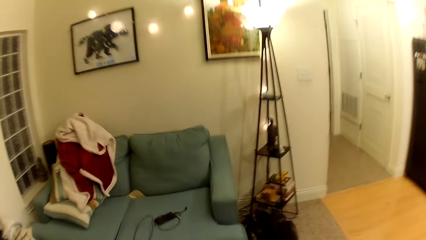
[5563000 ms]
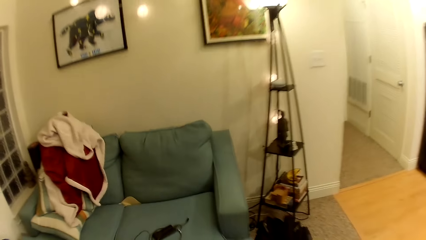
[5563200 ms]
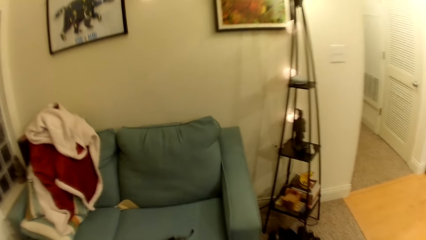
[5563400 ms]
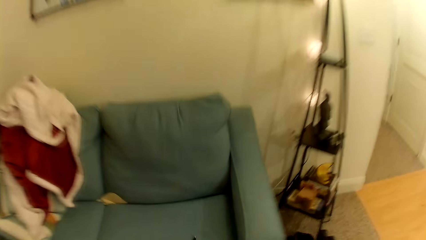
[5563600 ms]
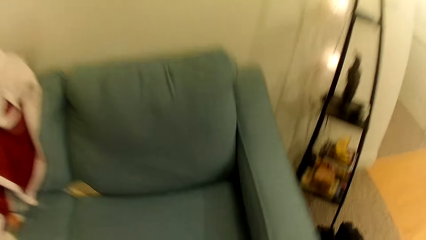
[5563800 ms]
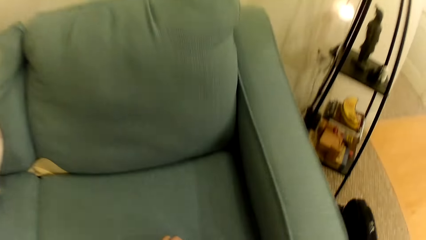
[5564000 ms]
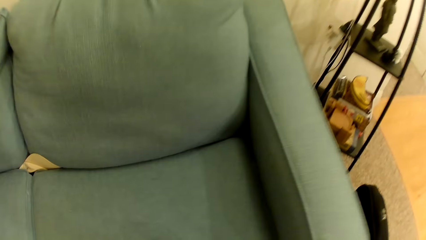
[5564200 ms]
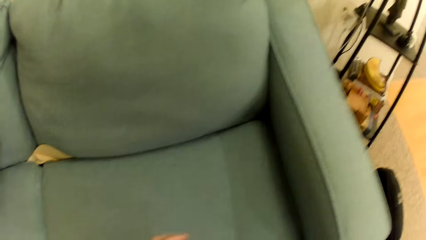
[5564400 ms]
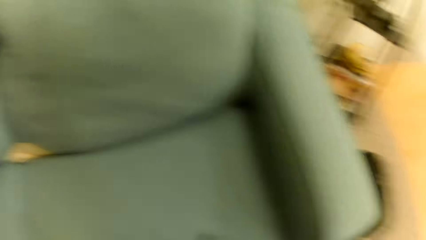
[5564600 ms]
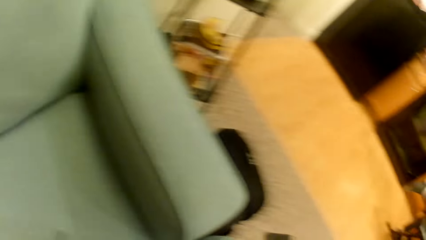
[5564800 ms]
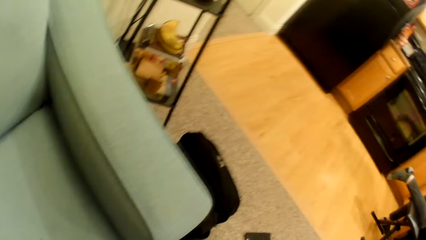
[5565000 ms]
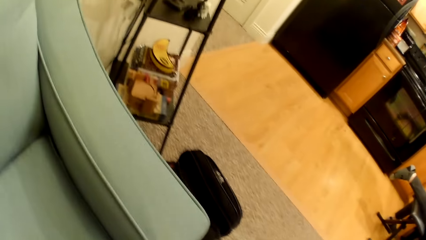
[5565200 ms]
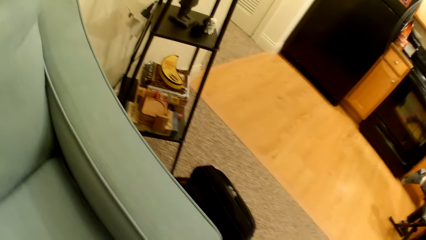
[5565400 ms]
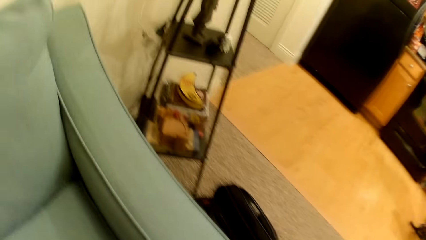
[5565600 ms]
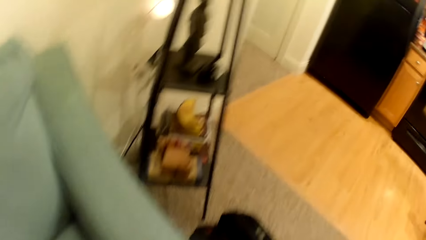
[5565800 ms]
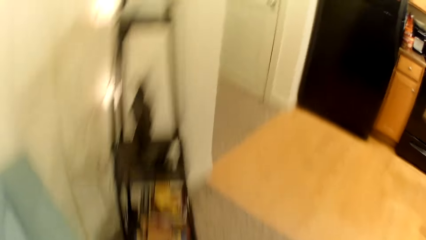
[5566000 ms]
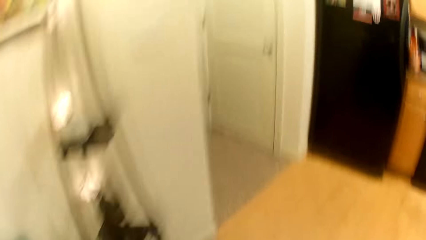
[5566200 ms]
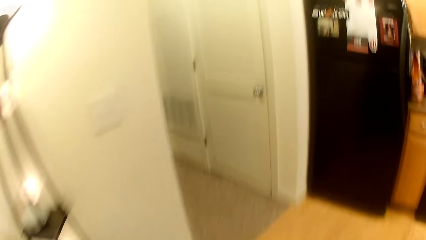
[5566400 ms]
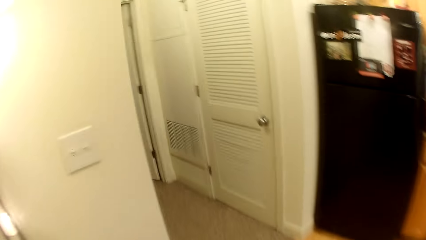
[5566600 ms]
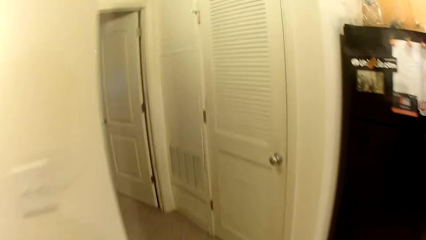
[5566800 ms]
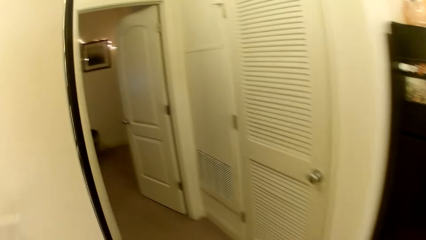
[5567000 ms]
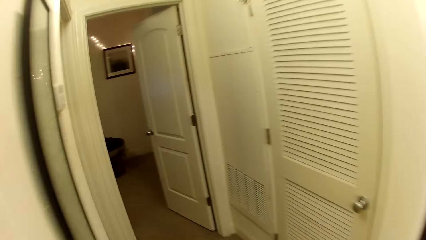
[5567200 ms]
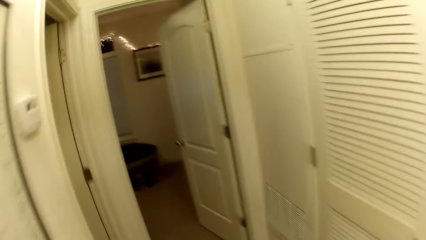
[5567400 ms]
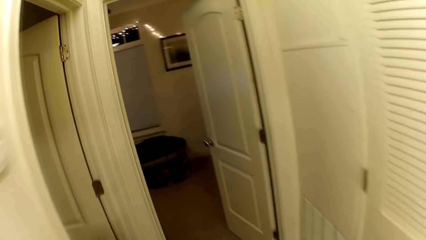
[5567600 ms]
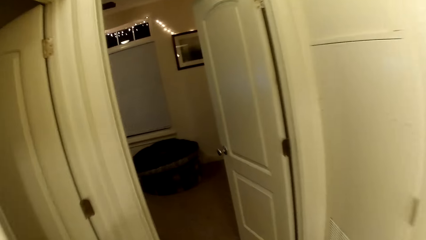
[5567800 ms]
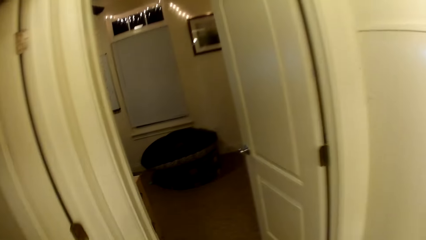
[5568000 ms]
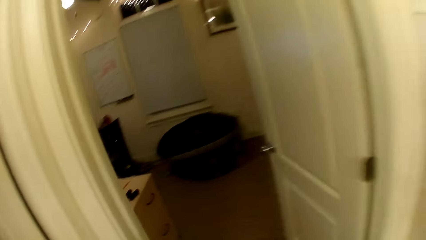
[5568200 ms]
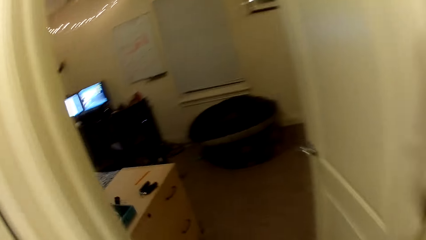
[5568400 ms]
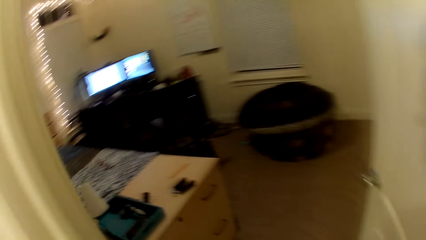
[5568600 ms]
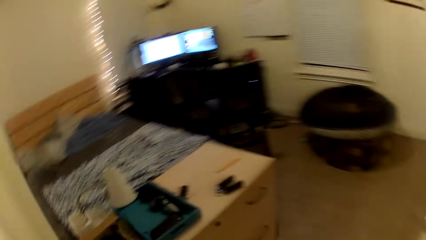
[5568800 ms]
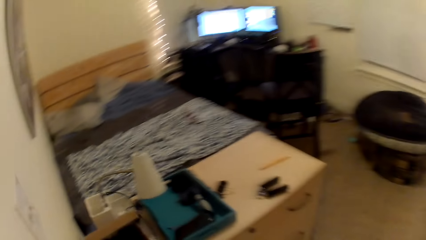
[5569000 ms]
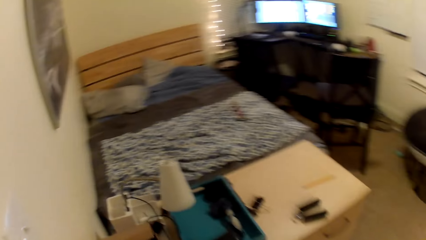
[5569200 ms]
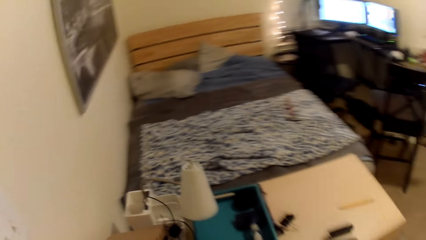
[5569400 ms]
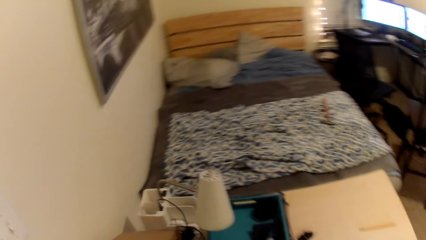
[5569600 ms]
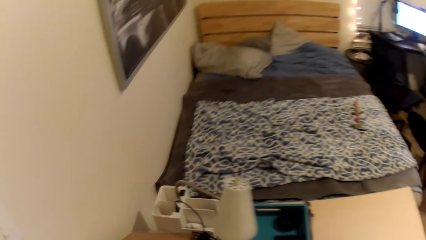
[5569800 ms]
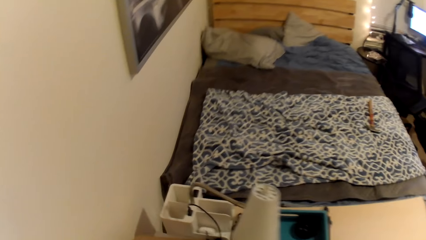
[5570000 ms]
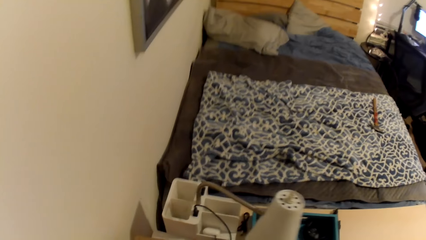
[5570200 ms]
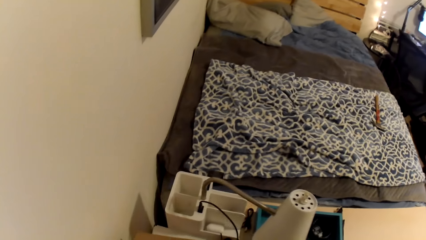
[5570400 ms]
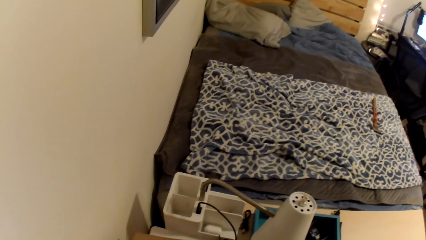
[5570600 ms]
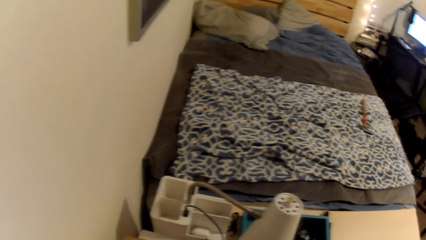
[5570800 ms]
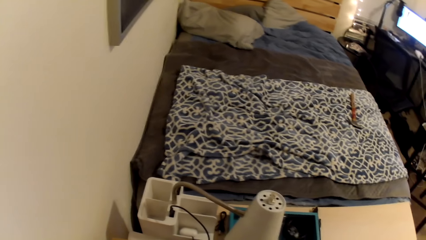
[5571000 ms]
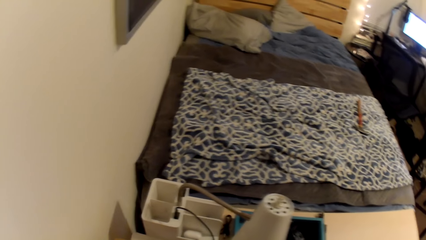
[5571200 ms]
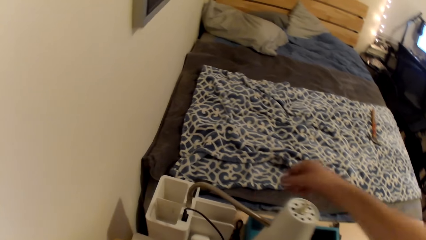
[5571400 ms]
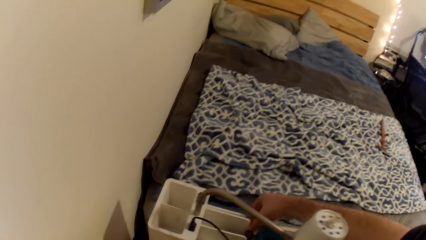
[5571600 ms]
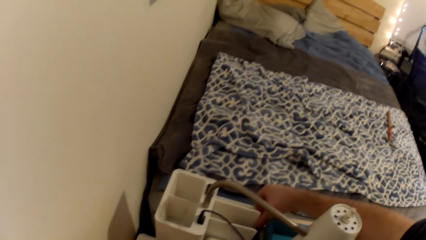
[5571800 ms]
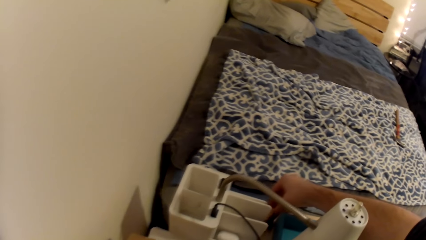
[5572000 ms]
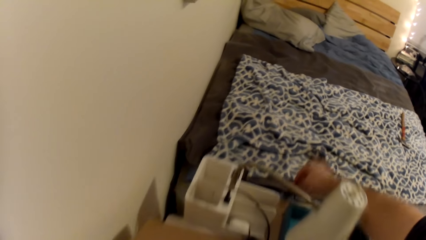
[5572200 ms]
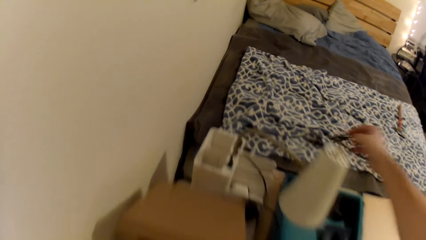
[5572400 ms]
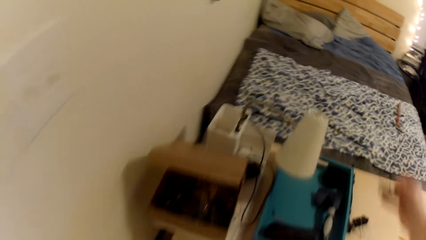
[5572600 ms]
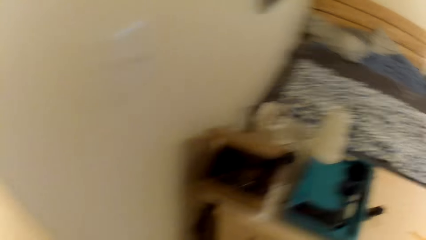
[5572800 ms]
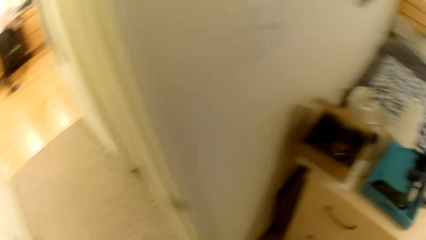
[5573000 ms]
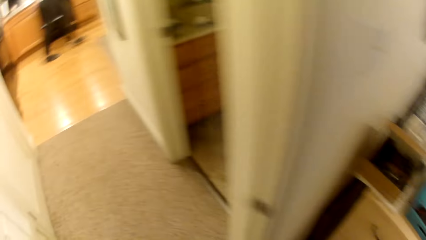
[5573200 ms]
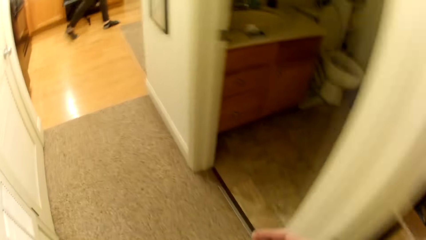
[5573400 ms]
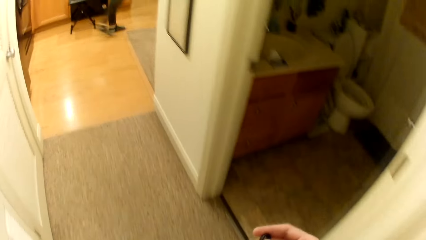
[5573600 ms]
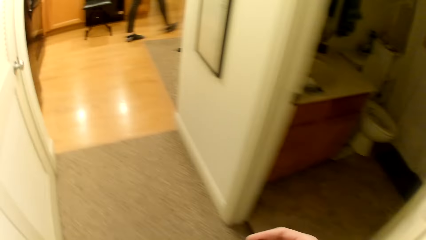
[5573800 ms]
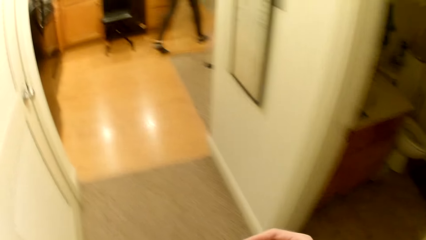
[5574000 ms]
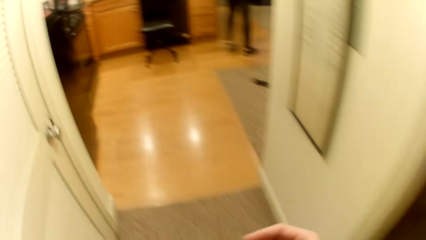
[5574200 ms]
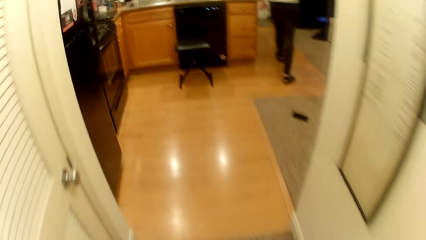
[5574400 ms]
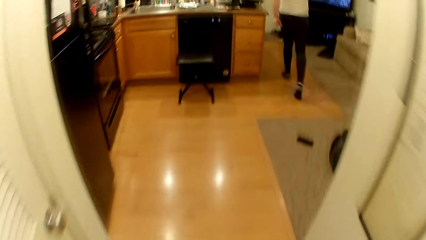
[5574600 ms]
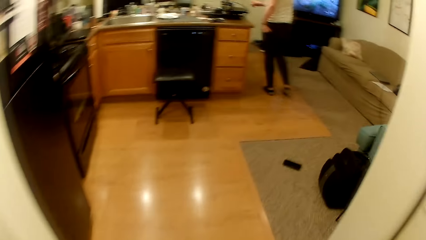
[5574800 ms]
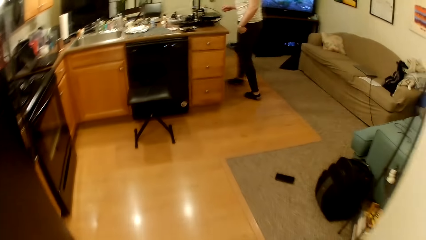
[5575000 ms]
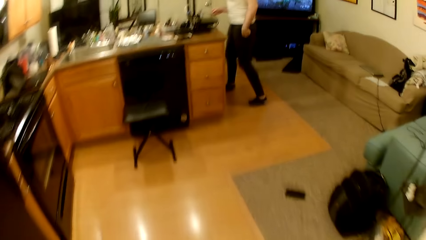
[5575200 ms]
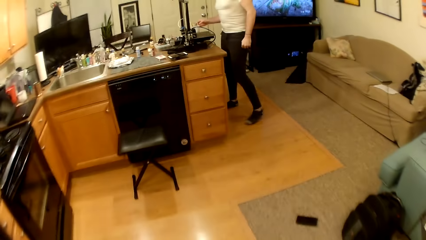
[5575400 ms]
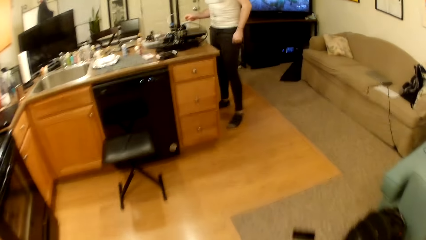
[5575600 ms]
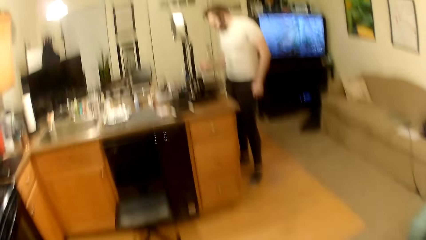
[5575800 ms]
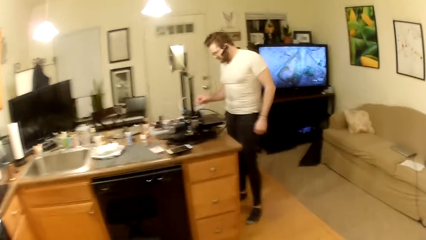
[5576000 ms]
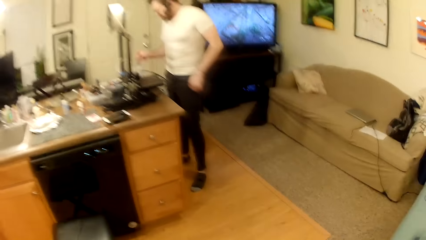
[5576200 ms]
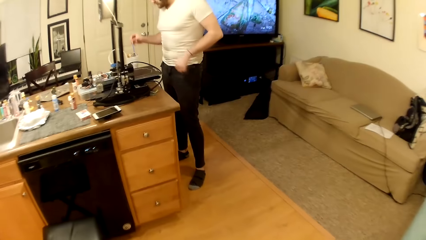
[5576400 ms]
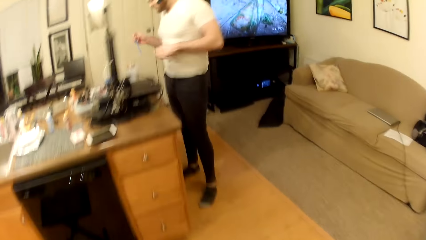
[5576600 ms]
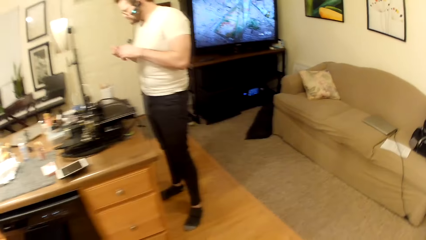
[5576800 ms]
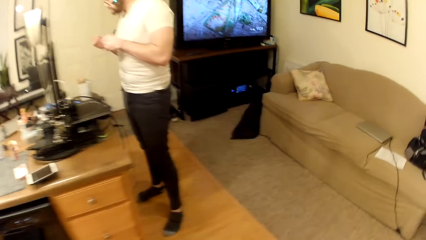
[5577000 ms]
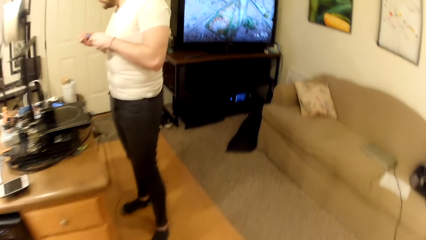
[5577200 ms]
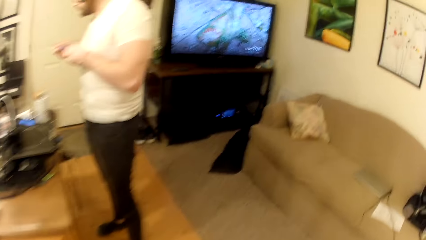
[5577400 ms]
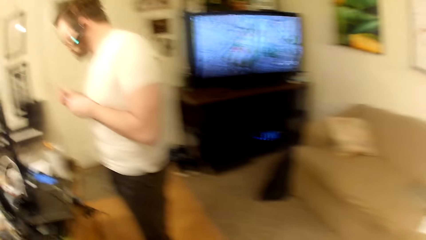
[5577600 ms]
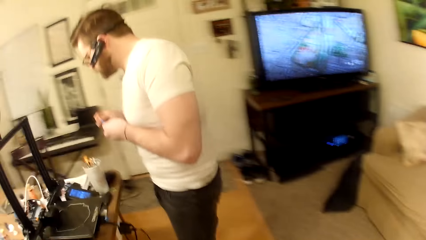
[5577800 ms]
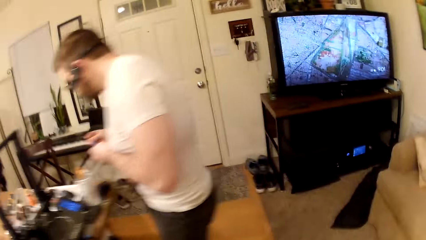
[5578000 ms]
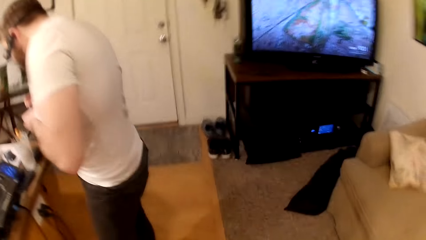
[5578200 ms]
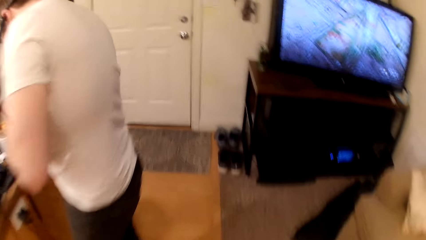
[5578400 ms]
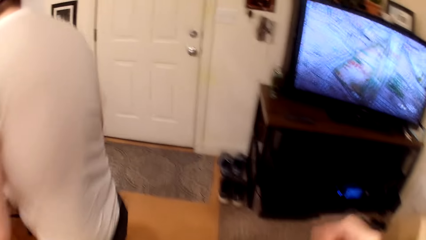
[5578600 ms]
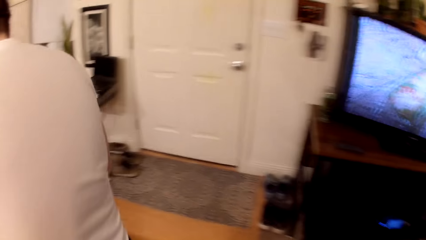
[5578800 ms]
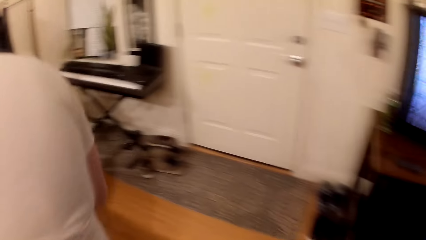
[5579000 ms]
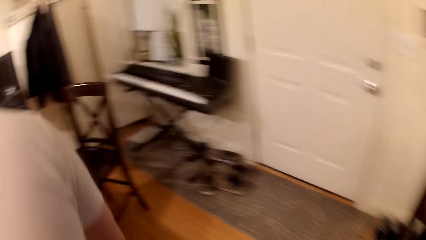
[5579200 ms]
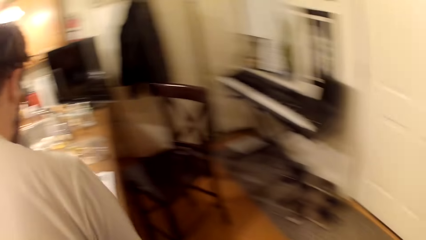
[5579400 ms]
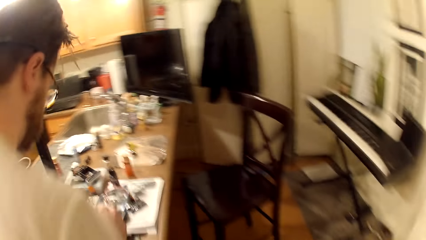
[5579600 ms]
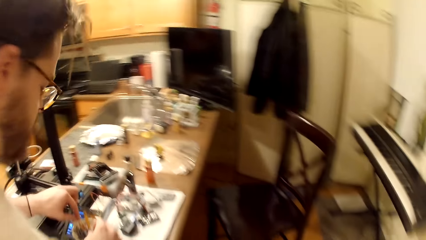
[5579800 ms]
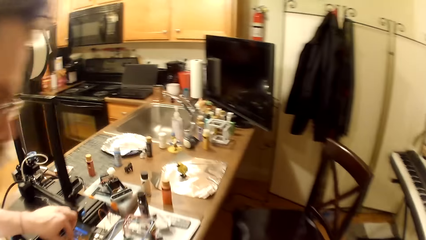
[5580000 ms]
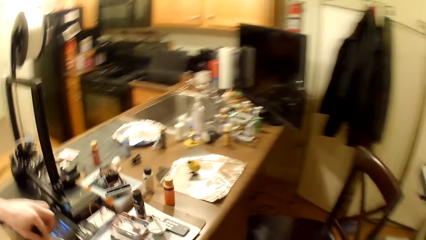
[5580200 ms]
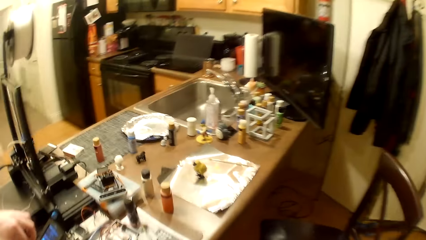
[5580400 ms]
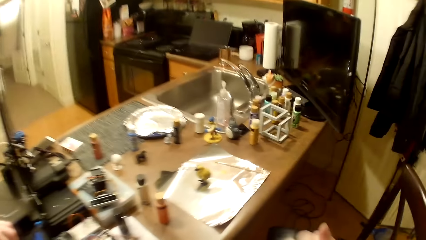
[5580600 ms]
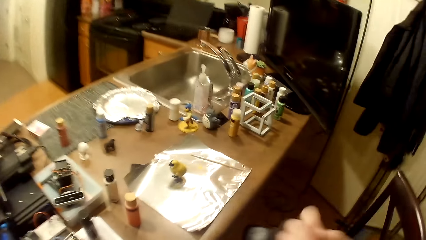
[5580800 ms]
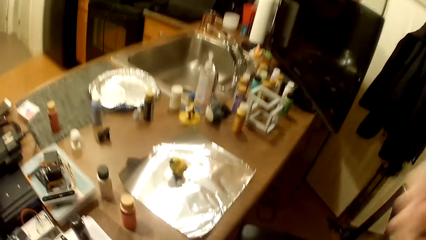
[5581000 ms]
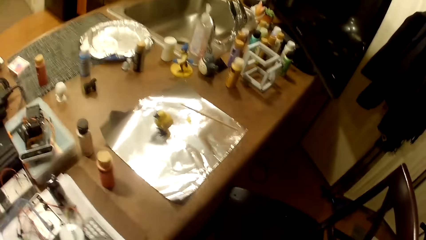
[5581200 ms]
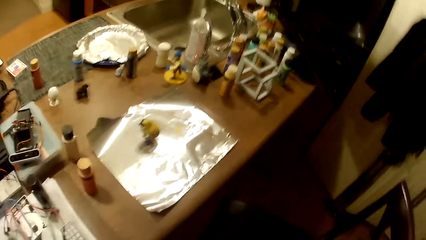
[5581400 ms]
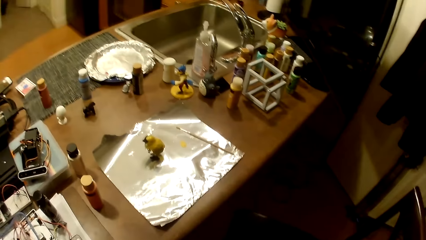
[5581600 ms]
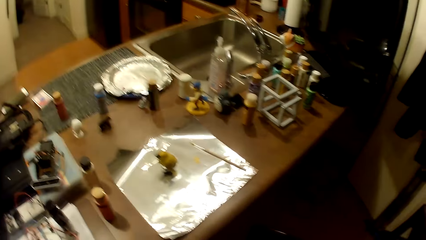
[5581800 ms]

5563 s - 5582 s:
The camera wearer walks into a bedroom. They pick up a ribbon from a desk in the bedroom. The man walks to another side of the work table. The camera wearer walks to the work table. They carry something. The man picks up a paint brush from the cup of paint brushes on the work table with his right hand. The man holds the paint brush with both hands. The man touches the paint brushes in the cup on the work table.
